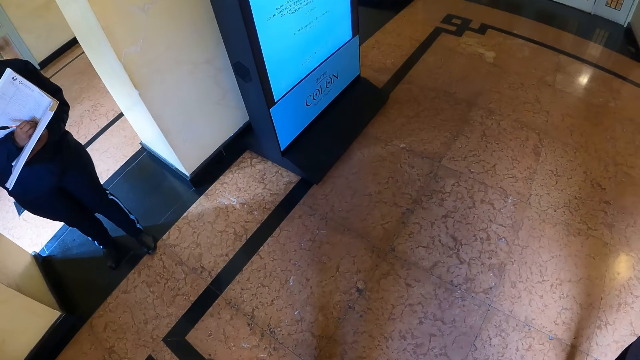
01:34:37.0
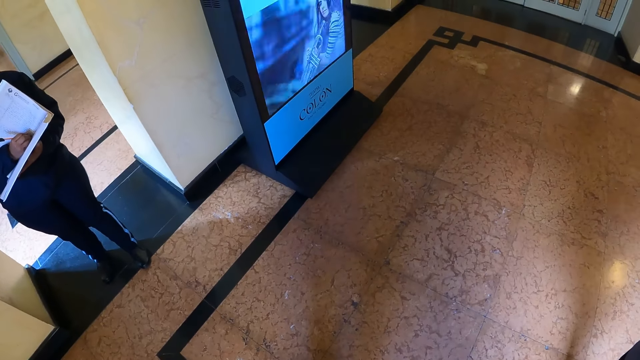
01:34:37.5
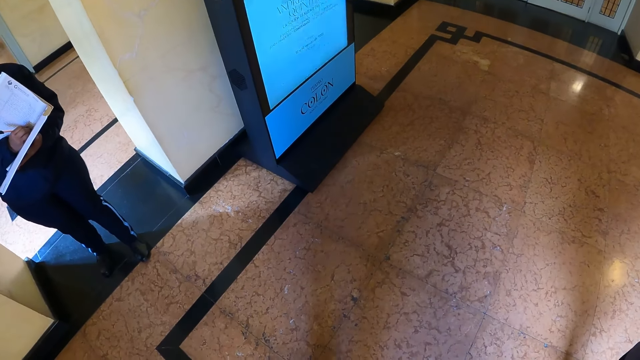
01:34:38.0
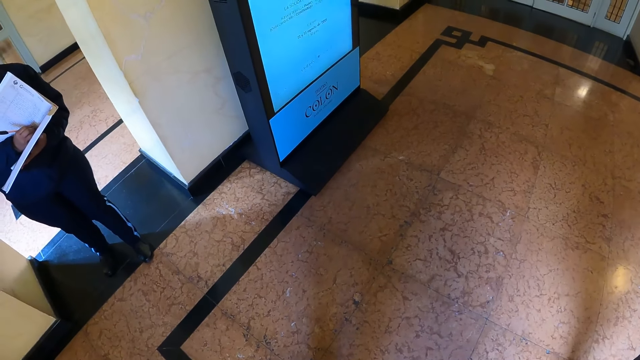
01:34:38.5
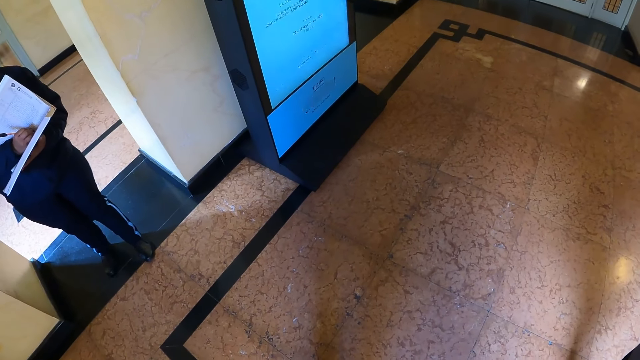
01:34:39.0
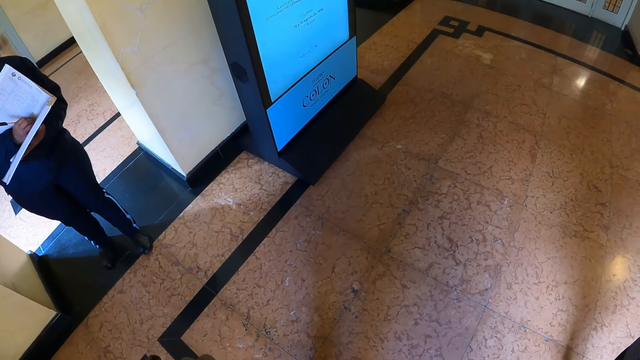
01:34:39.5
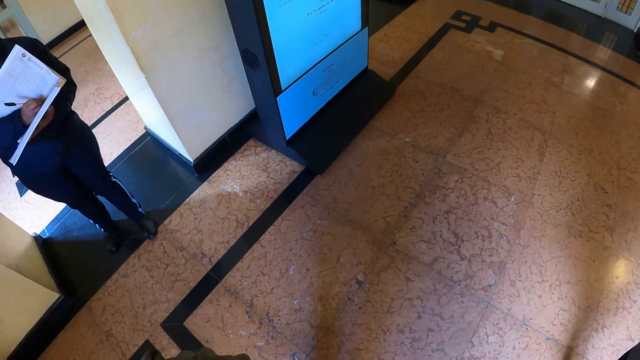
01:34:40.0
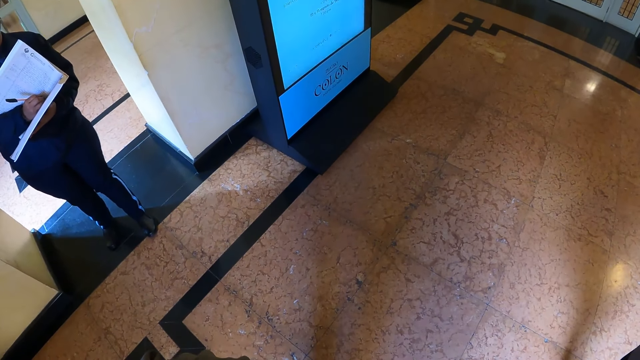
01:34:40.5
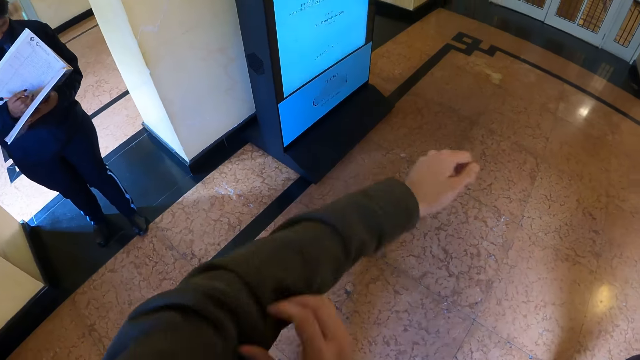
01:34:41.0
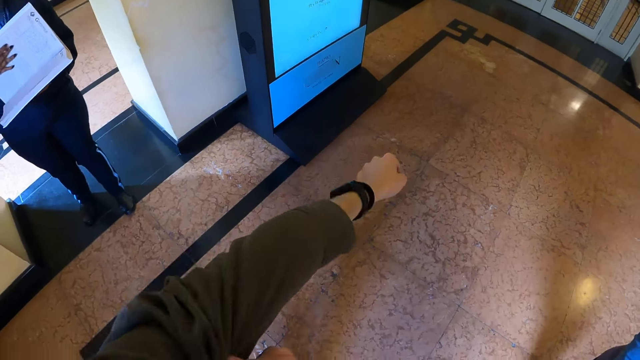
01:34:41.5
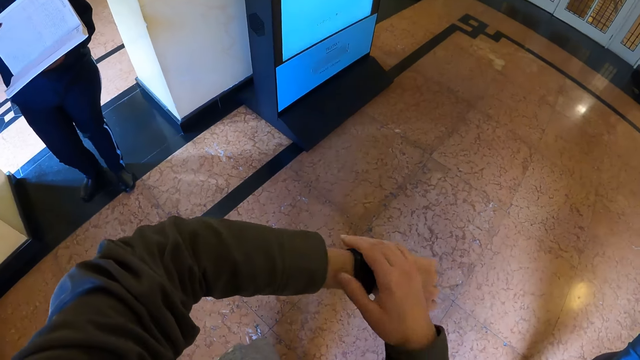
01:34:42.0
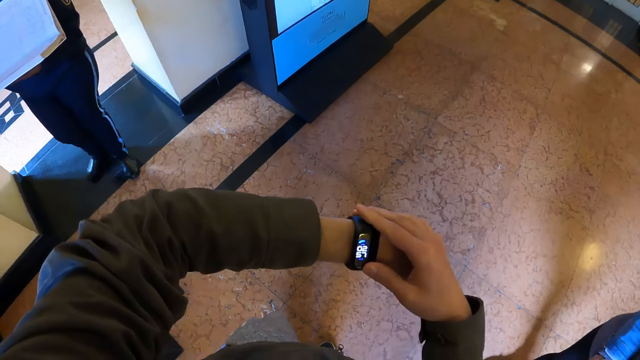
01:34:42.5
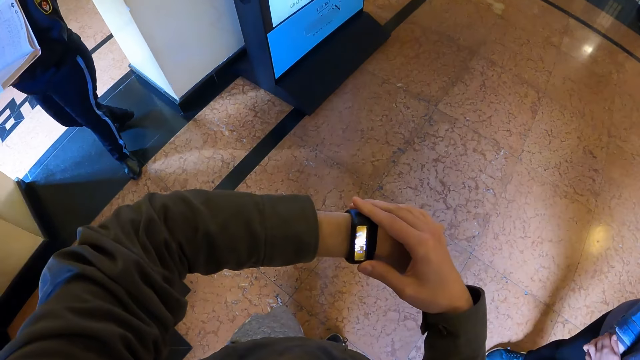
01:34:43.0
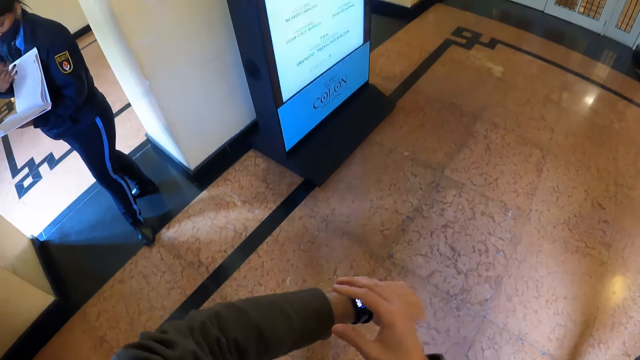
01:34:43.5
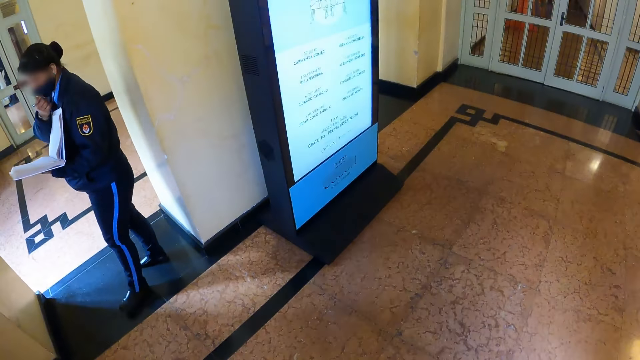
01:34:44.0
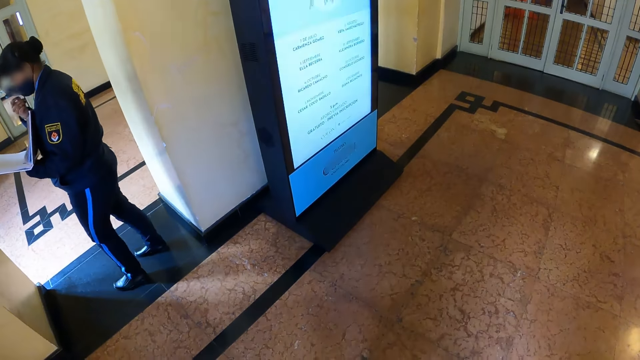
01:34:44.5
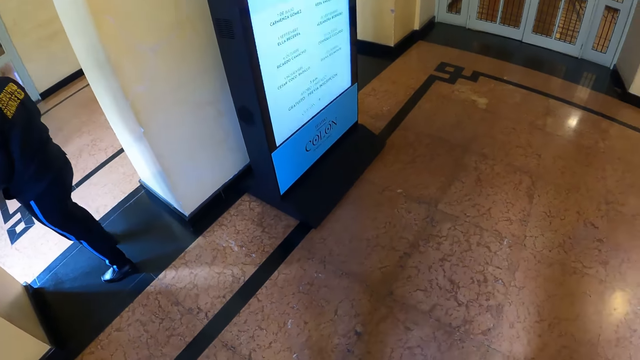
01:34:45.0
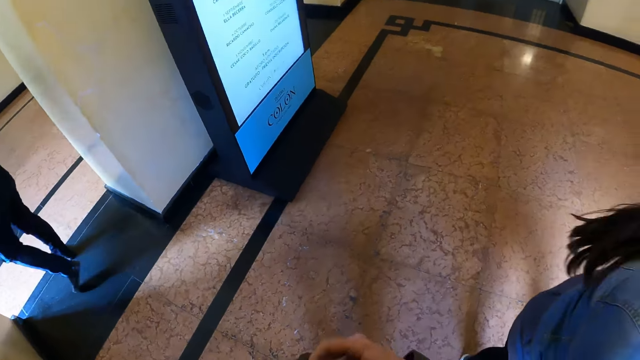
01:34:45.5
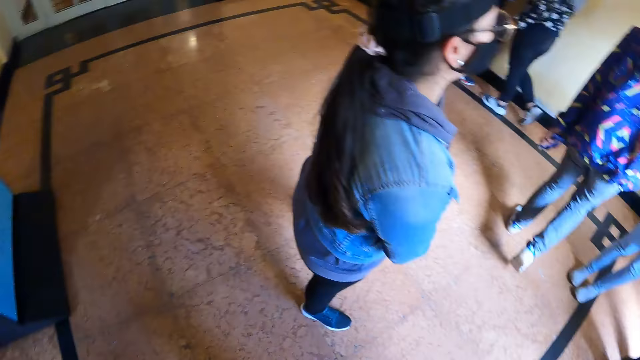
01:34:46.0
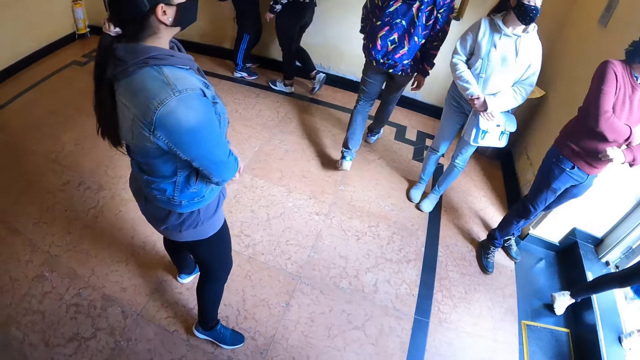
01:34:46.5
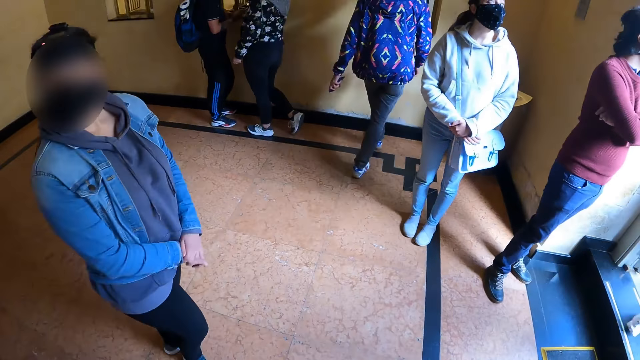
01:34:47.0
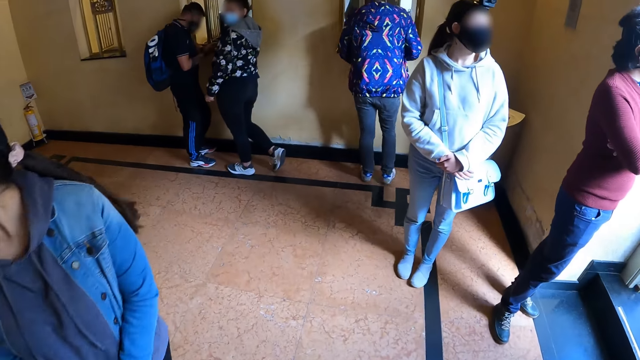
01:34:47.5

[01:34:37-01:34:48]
The camera wearer touches the clothes. He pulls his sleeve. He looks at the watch. He holds his watch. He puts down his hand. Someone walks past the entry point. The camera wearer turns to the friends. He looks around.

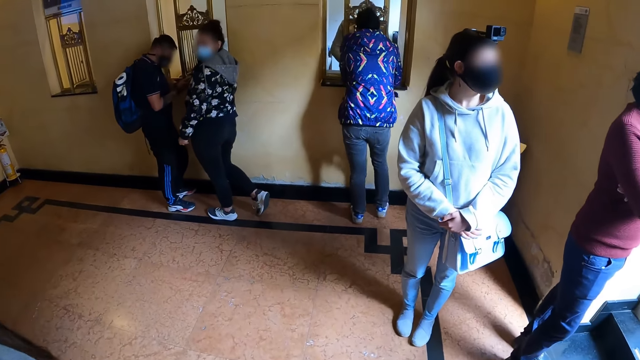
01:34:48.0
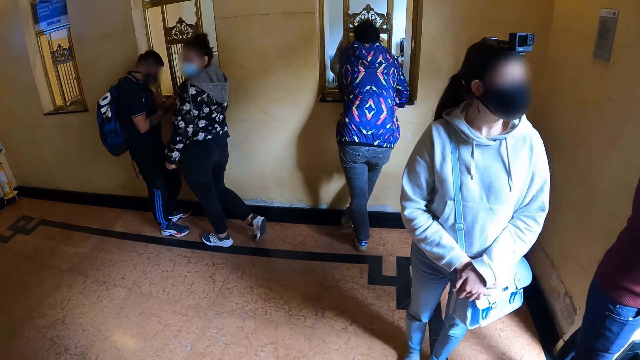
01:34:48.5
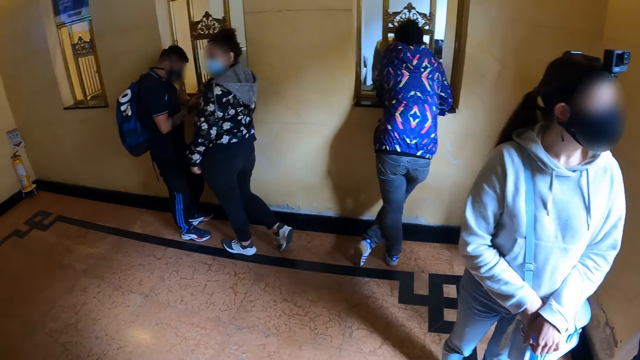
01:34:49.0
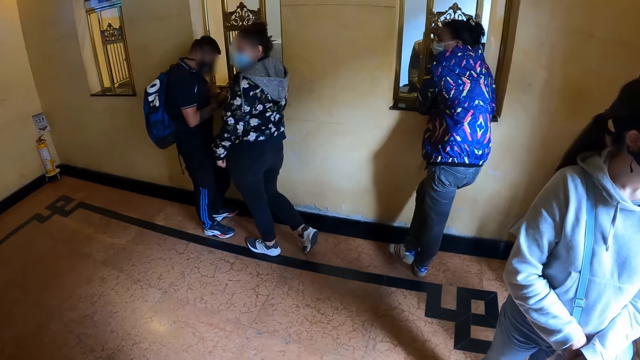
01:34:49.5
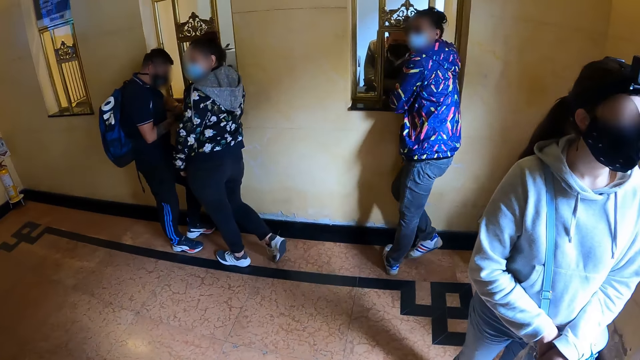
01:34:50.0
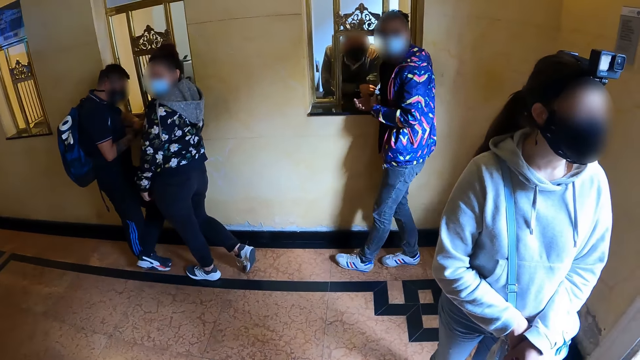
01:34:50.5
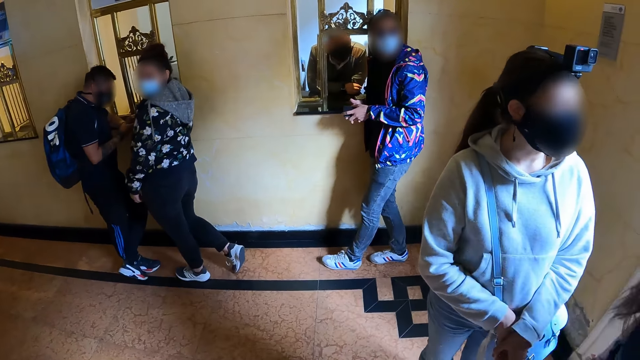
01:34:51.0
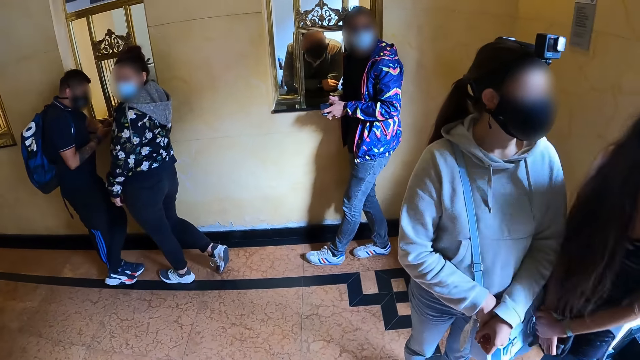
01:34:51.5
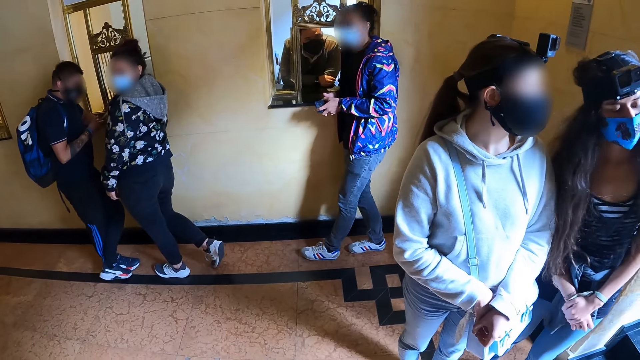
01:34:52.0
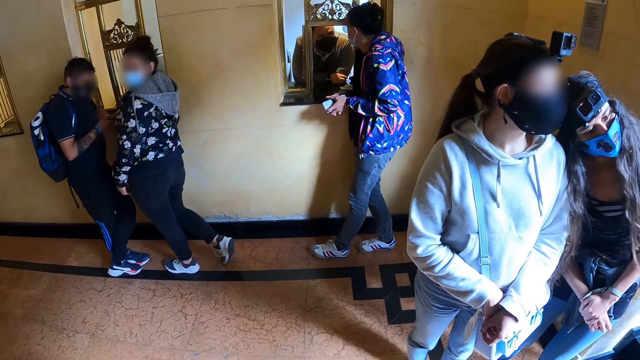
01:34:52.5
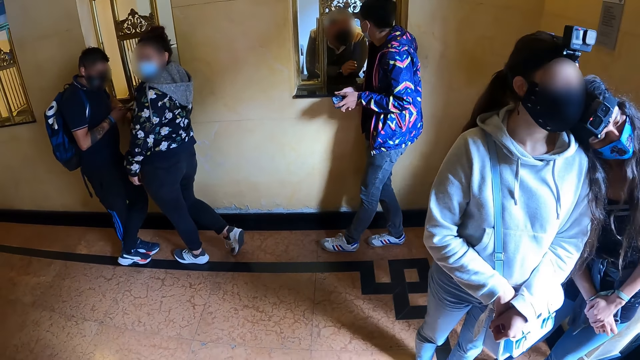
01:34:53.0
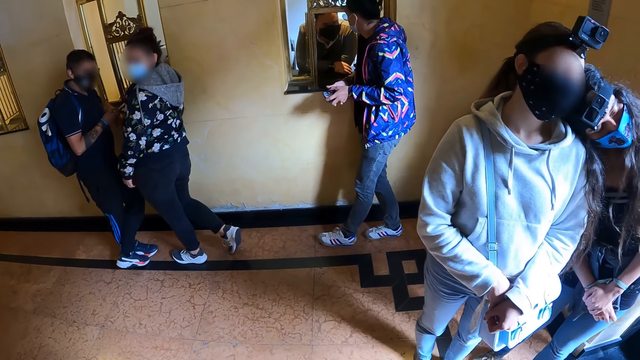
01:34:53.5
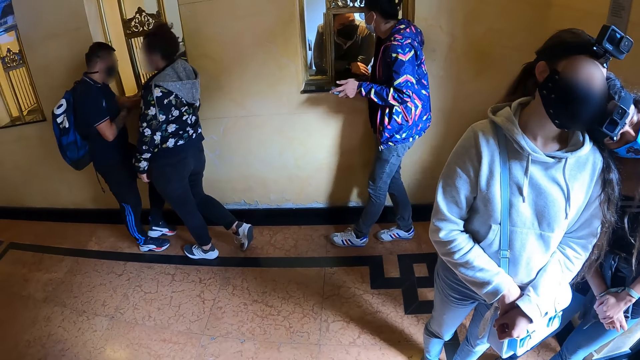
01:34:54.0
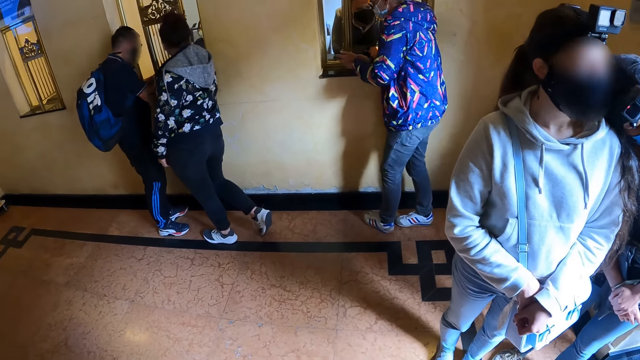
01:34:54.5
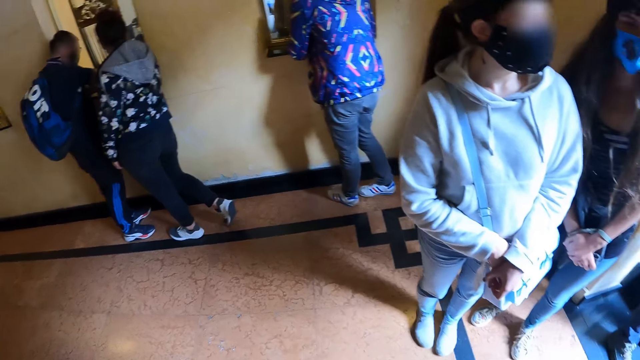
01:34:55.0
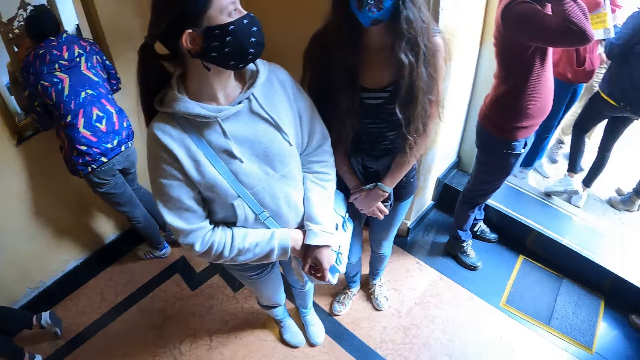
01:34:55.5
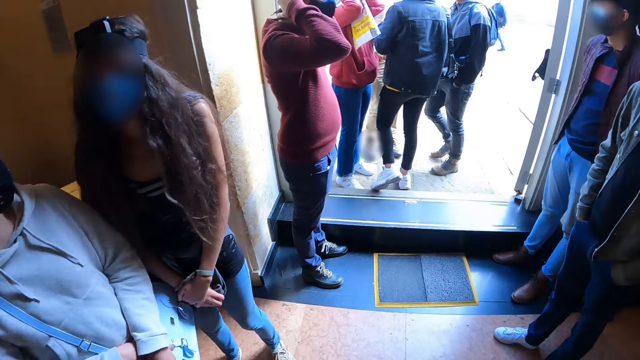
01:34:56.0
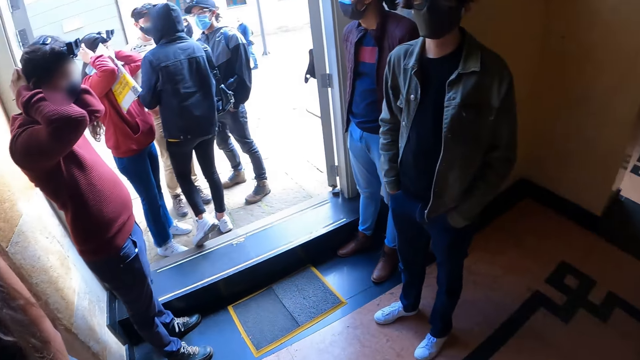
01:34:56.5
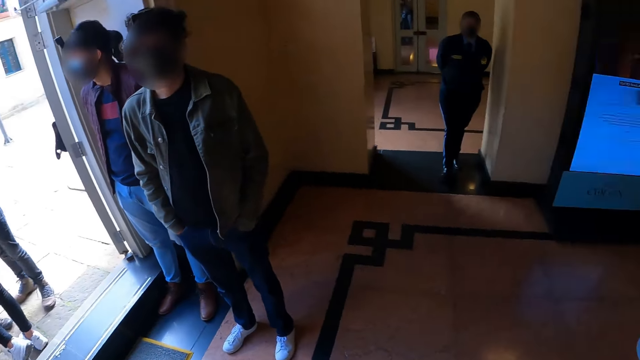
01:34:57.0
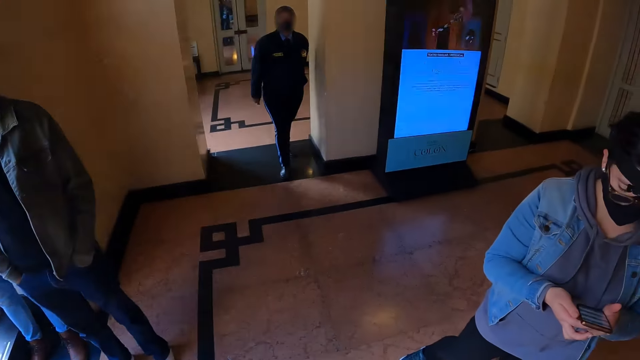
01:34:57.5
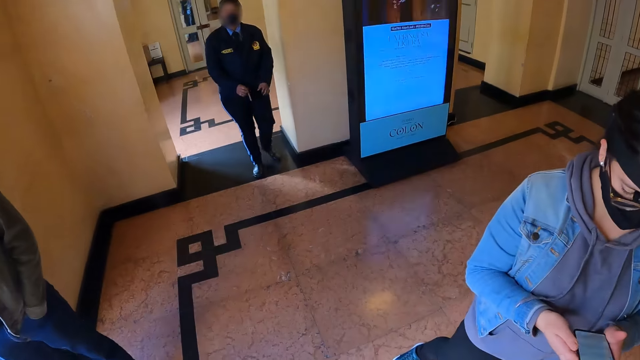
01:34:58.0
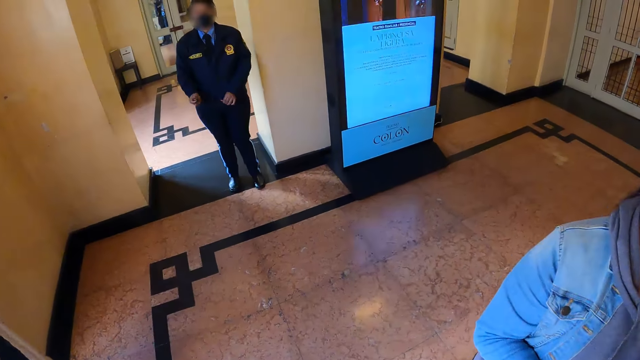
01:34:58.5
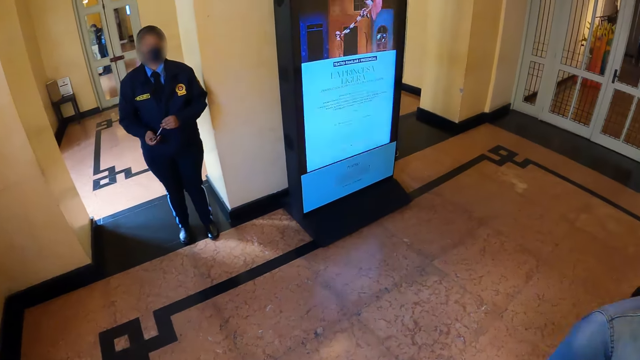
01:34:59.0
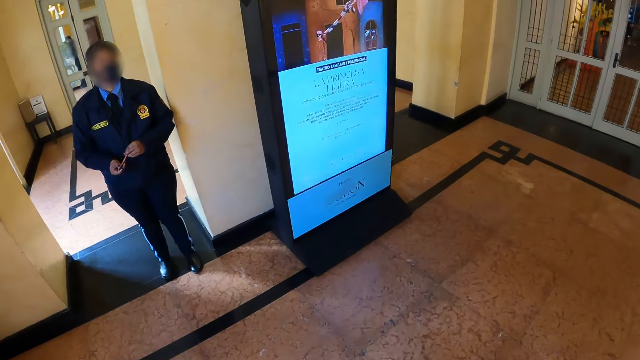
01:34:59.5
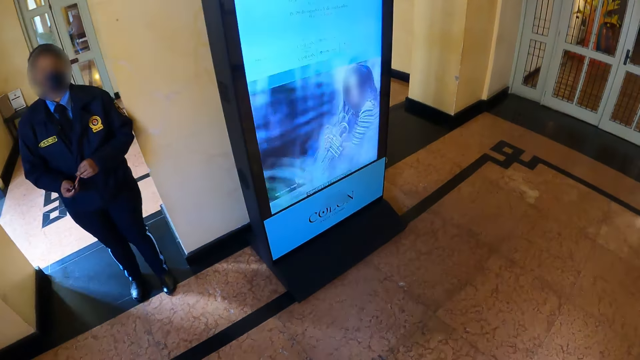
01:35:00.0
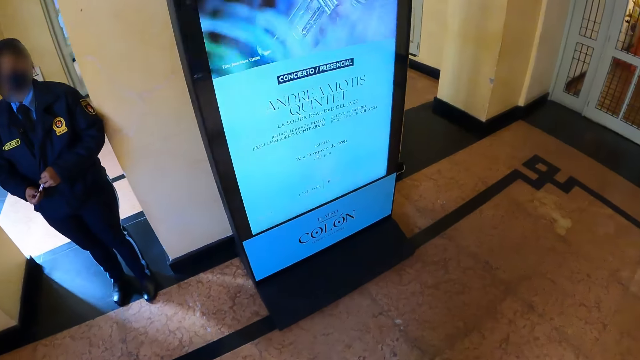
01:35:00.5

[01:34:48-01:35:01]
The camera wearer walks around the room. They stand near a woman. They look around. They look around. They walk to the screen. They walk around the room.
